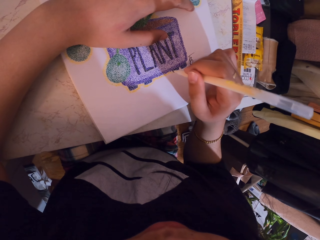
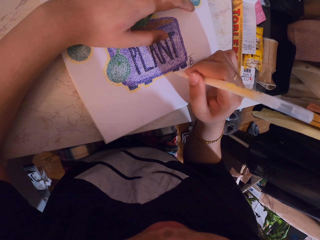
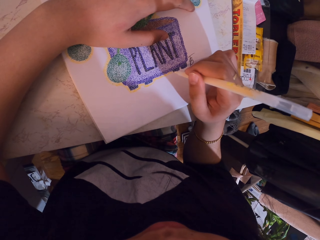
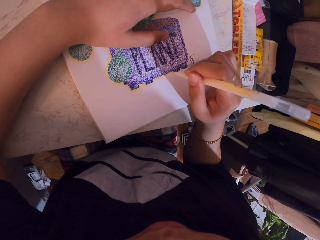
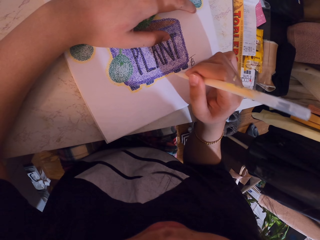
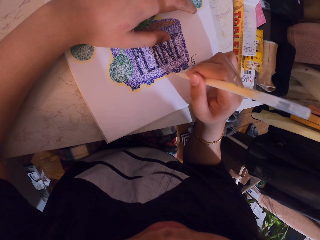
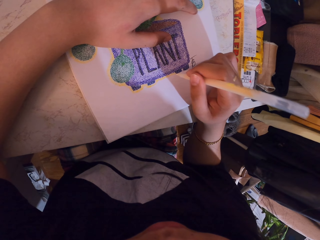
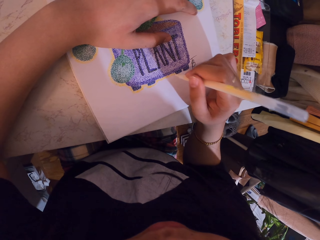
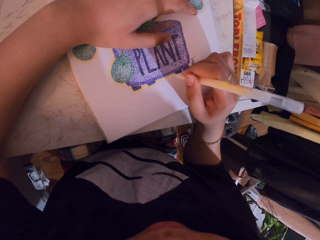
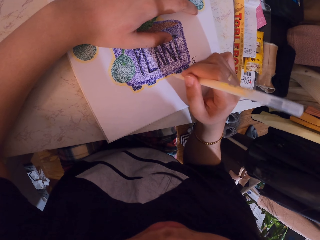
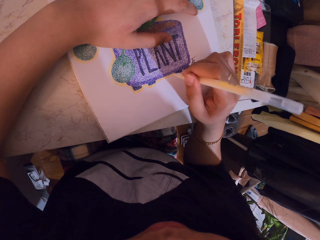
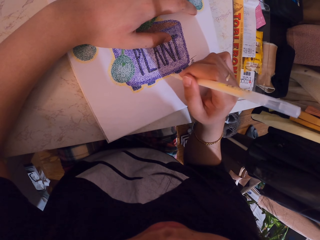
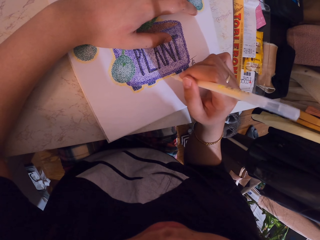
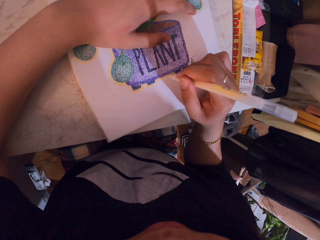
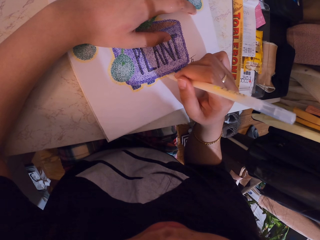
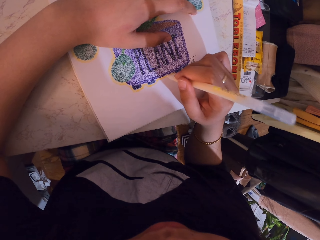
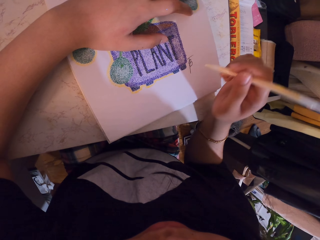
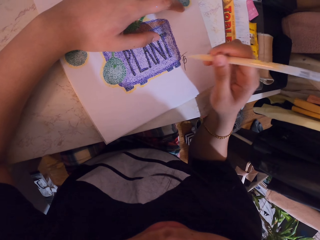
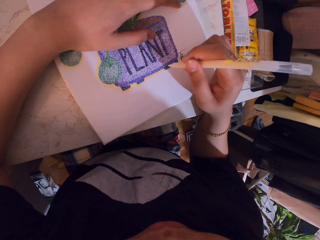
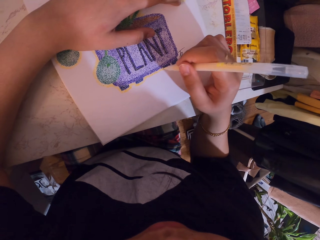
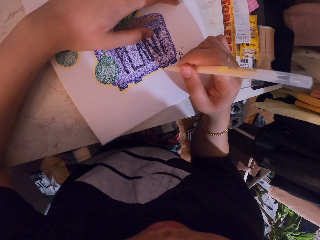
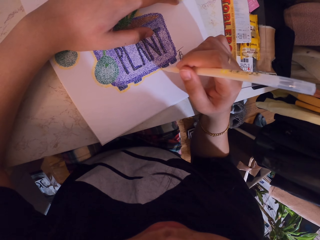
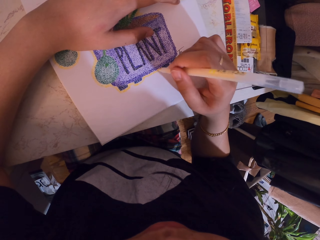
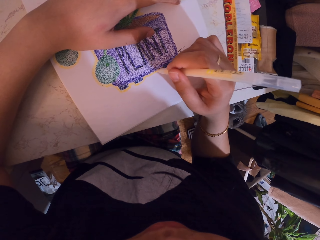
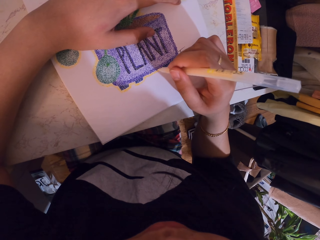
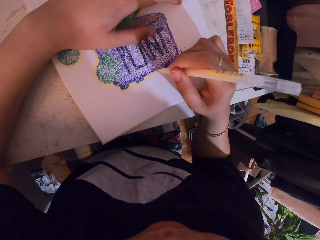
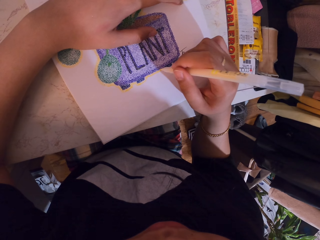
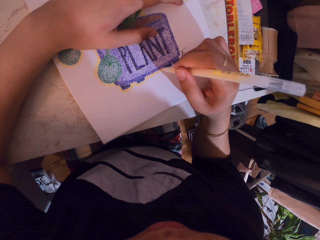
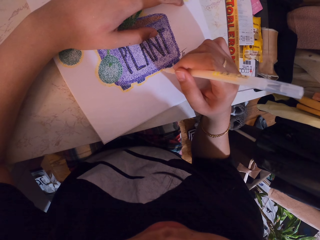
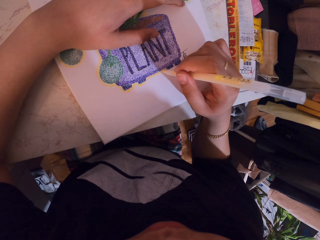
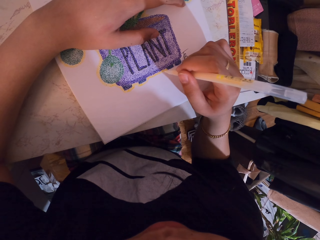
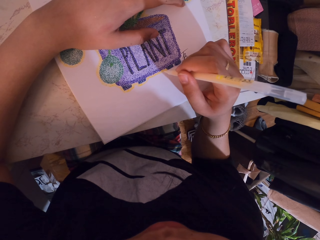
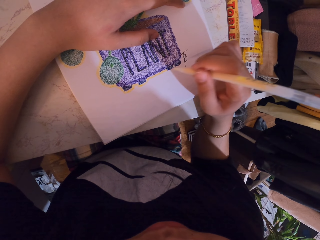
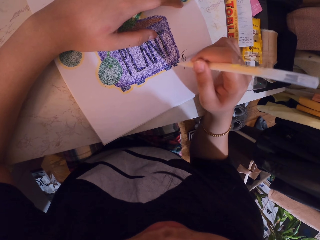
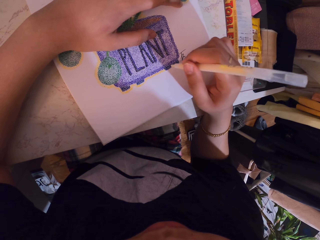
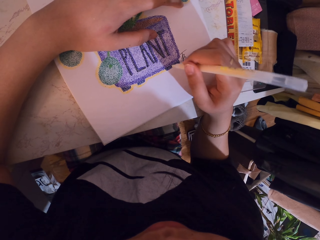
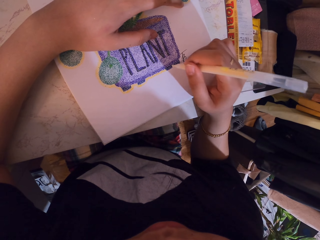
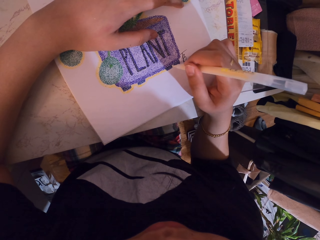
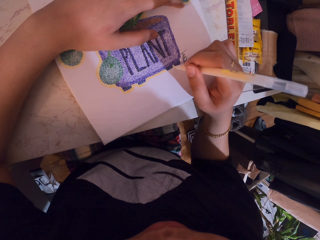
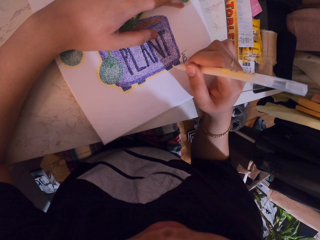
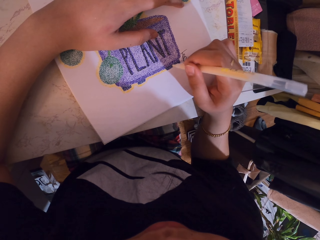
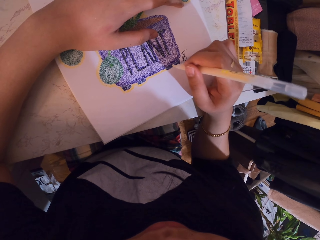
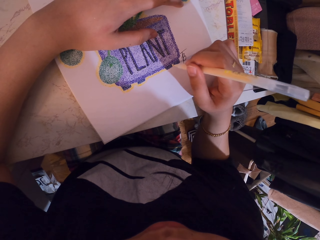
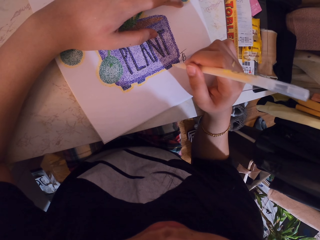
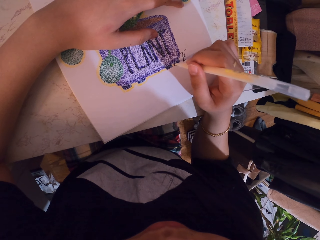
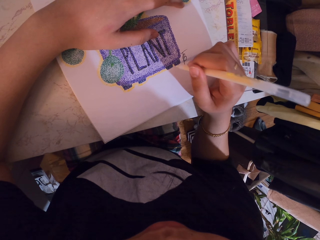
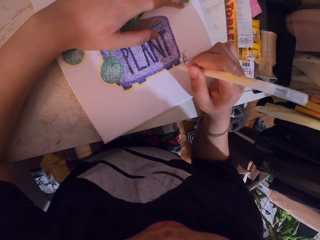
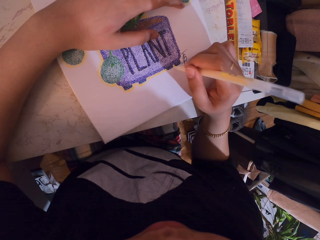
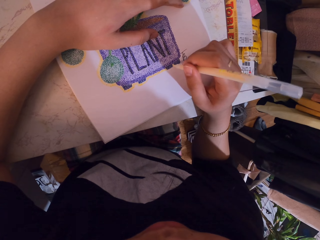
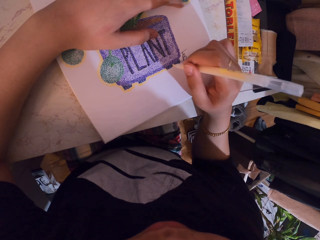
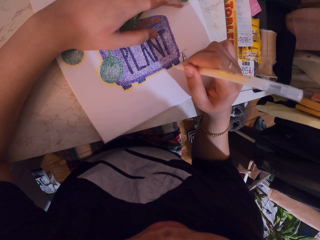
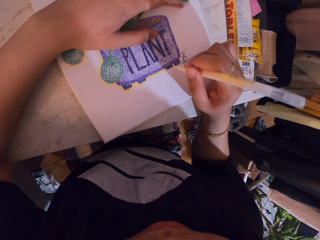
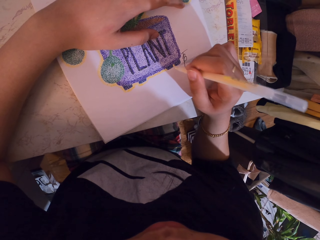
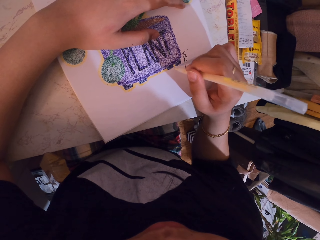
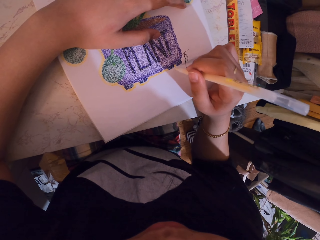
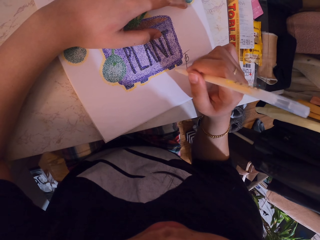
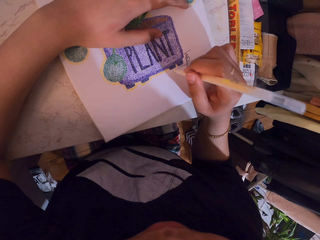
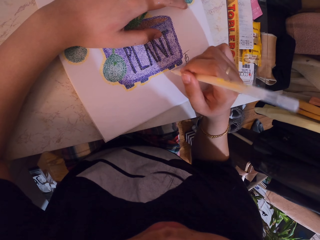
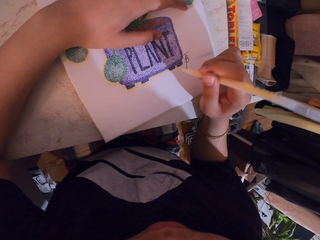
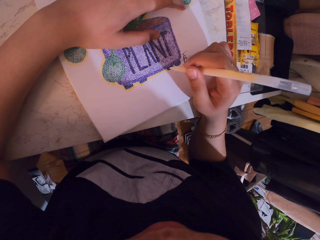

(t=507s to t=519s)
The camera wearer lifts the decorating pen. They decorate a drawing on a book with the decorating pen.

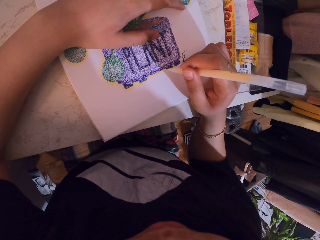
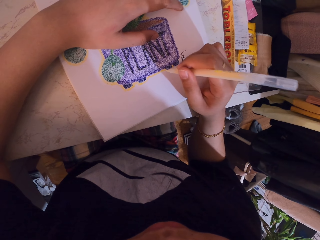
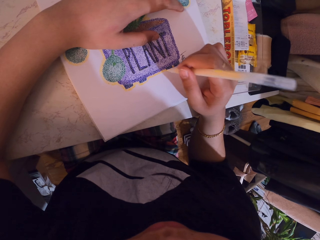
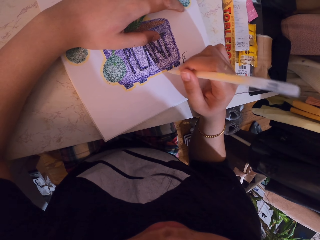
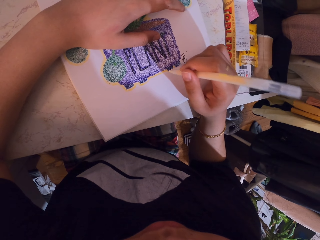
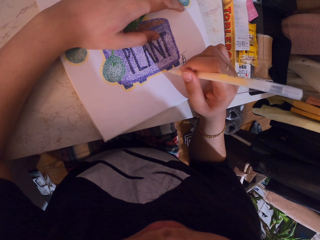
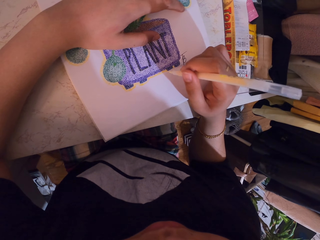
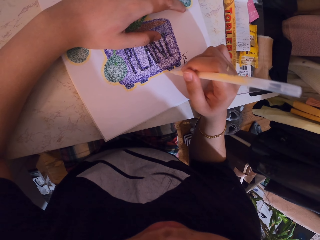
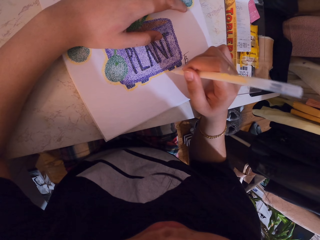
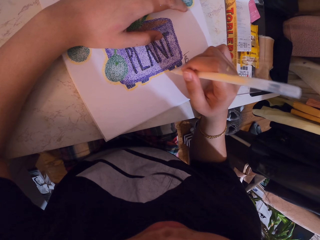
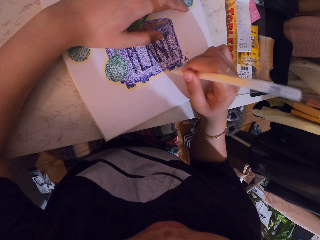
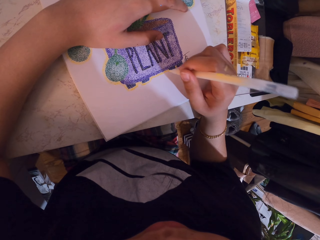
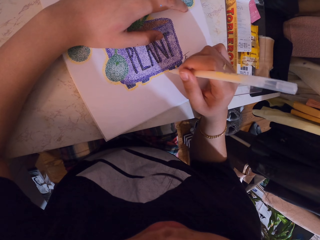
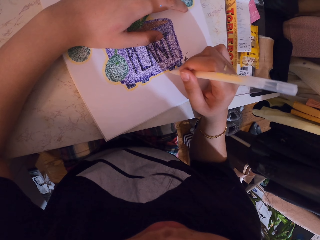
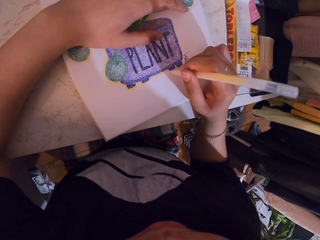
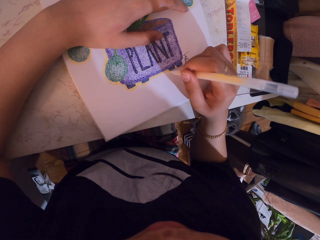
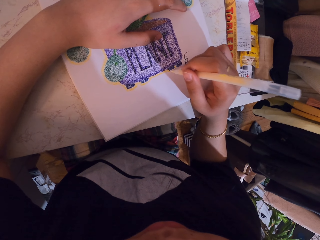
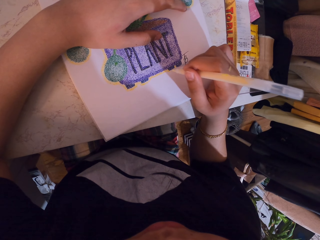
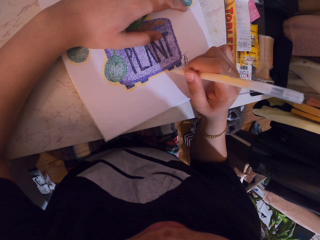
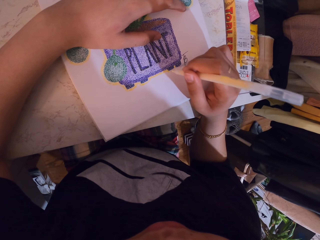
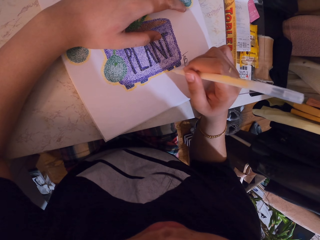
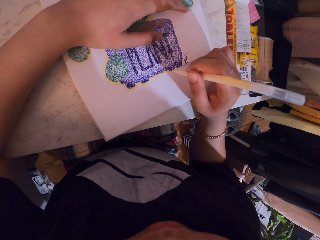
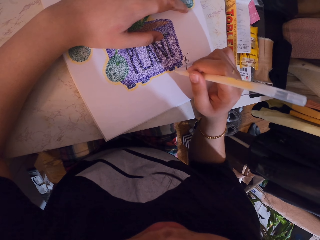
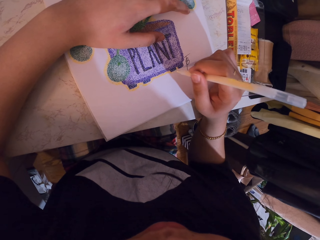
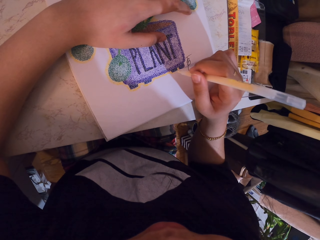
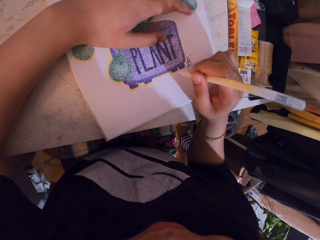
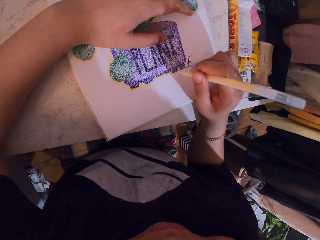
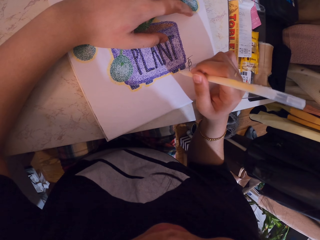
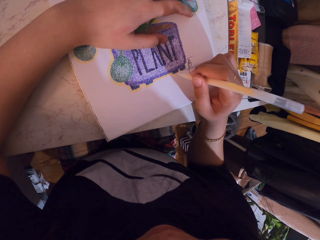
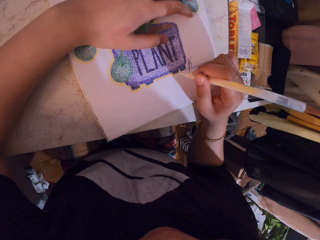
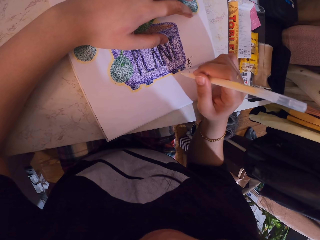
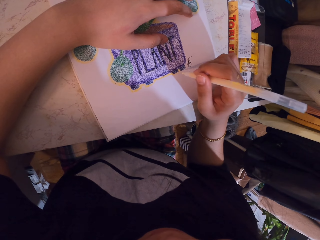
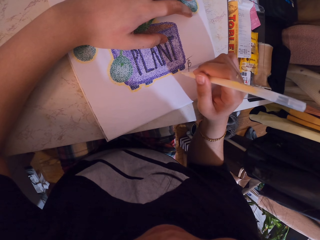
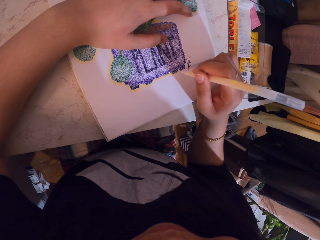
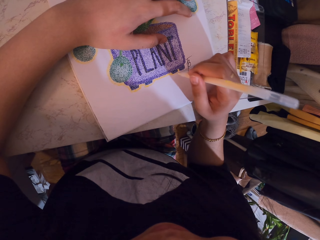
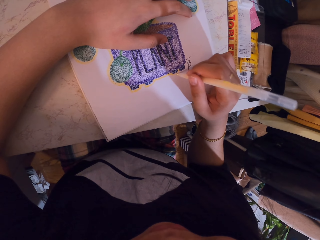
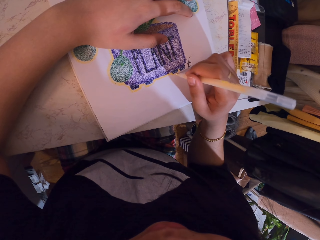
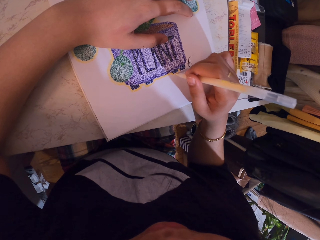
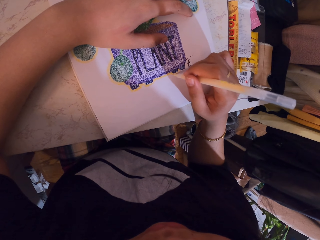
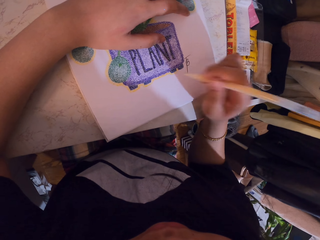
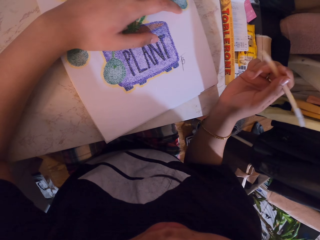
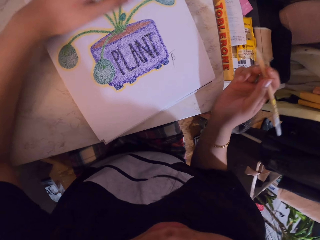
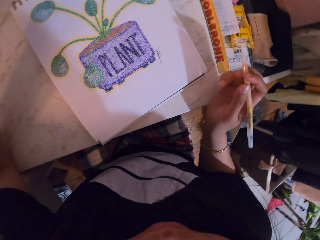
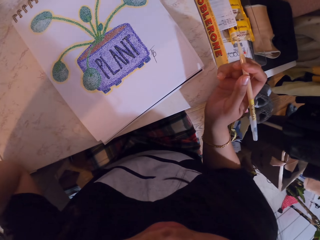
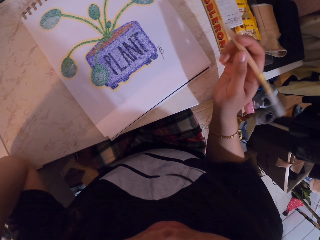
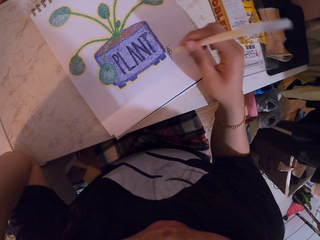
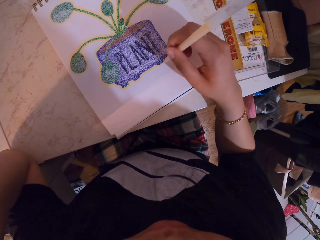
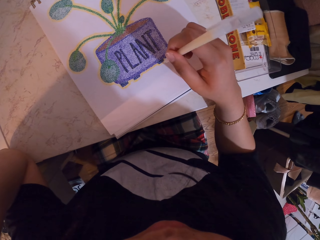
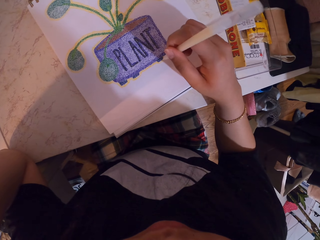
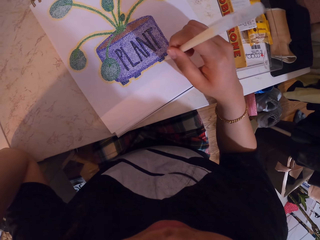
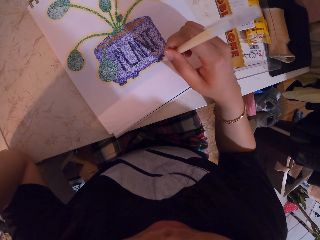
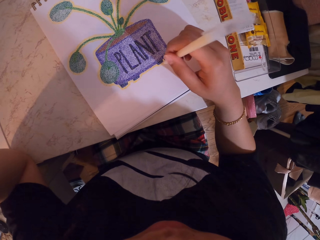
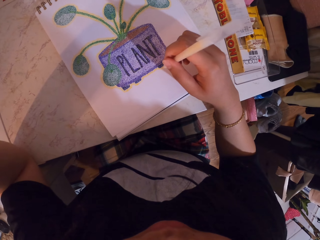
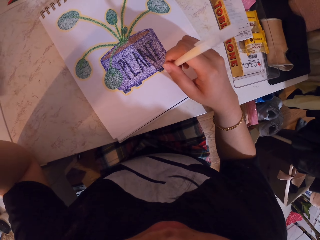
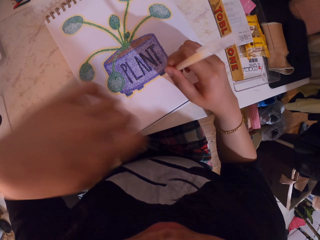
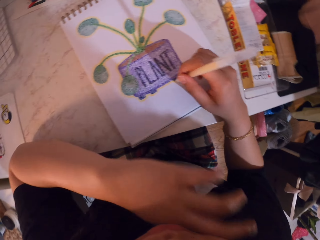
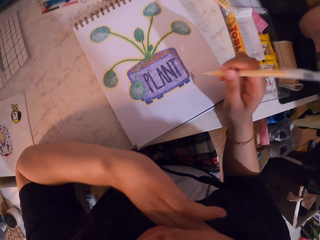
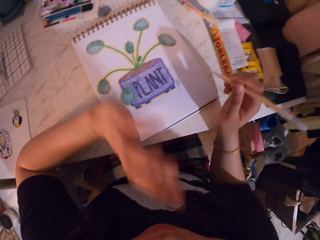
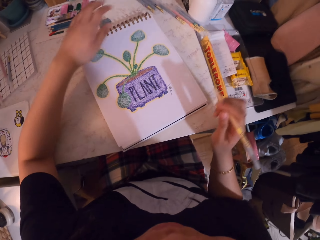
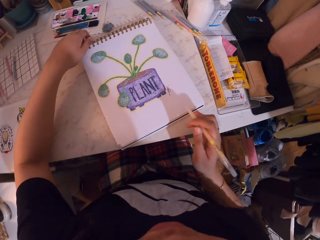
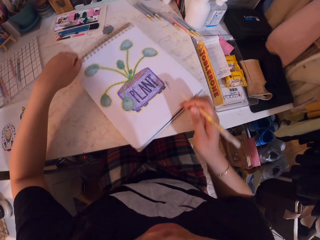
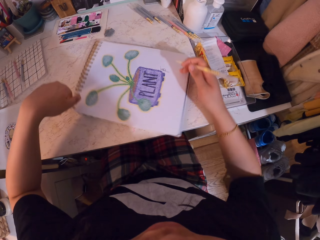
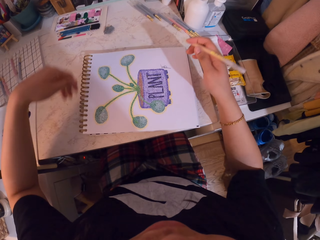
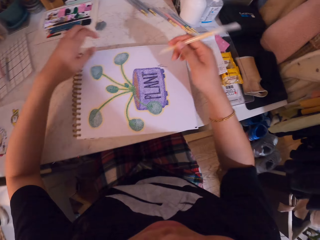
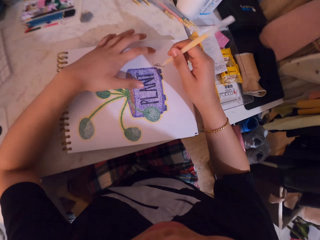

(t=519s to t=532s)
The camera wearer lifts the decorating pen. They remove the left hand from the book. They decorate a drawing on the book with the decorating pen. They rub the cheek. They turn the book on the table.
